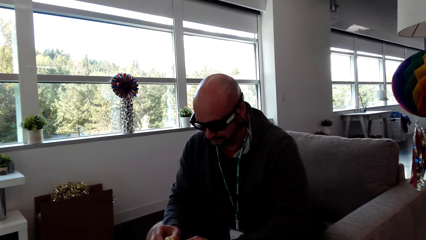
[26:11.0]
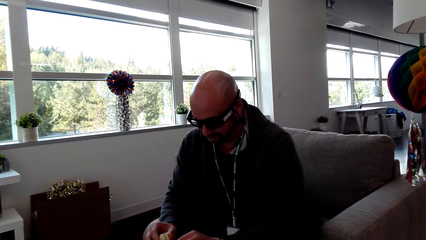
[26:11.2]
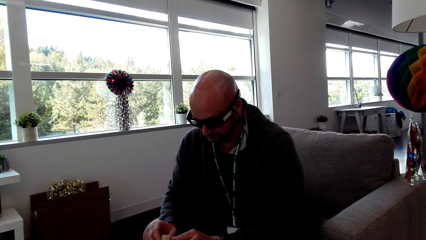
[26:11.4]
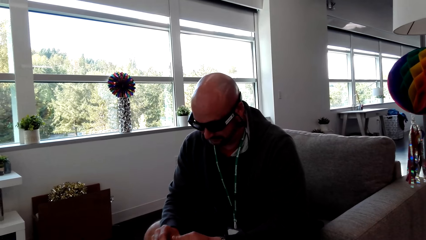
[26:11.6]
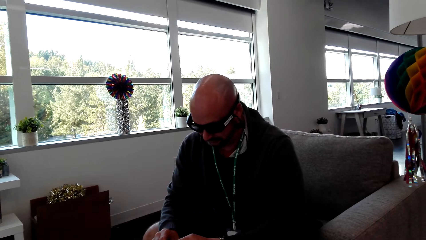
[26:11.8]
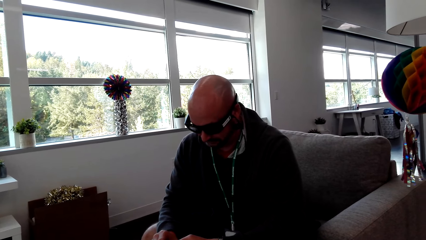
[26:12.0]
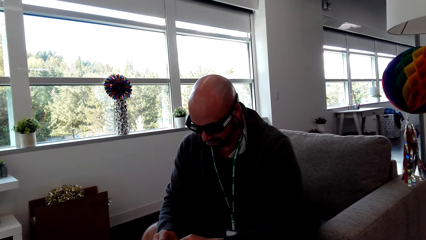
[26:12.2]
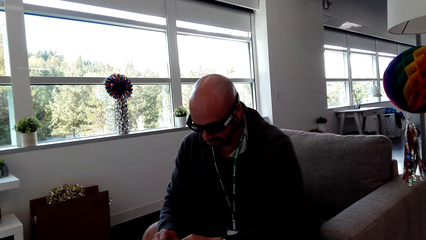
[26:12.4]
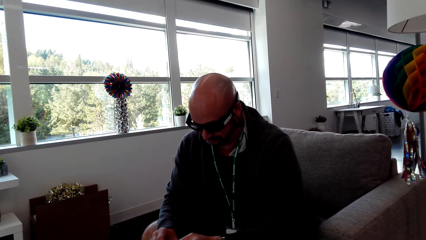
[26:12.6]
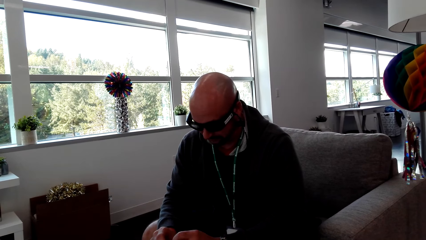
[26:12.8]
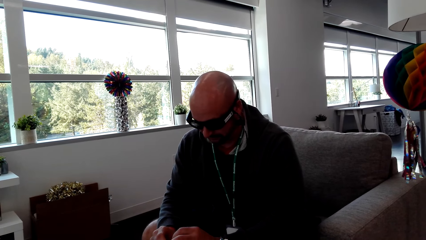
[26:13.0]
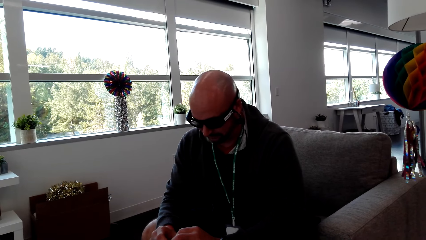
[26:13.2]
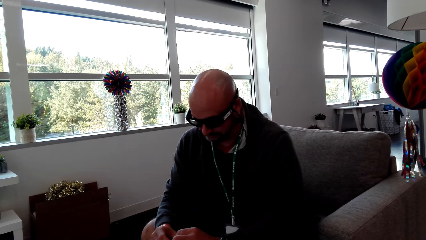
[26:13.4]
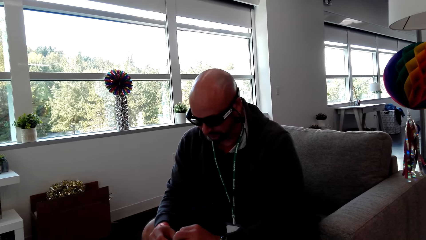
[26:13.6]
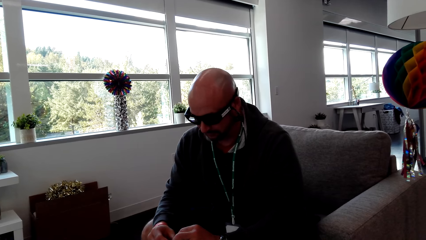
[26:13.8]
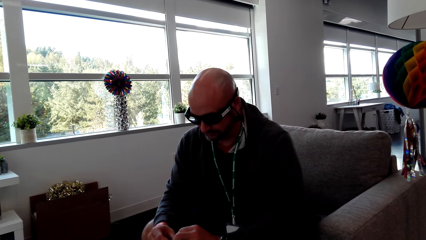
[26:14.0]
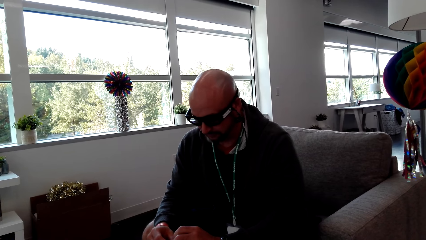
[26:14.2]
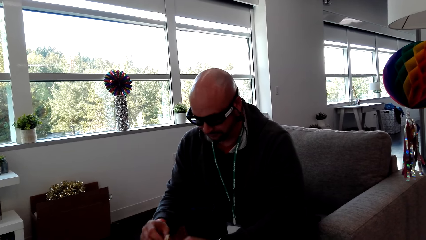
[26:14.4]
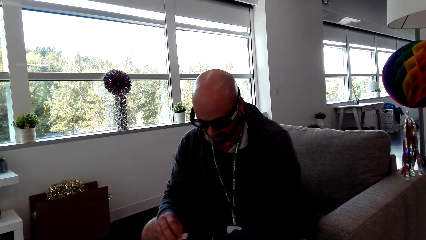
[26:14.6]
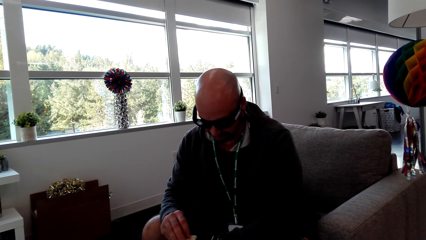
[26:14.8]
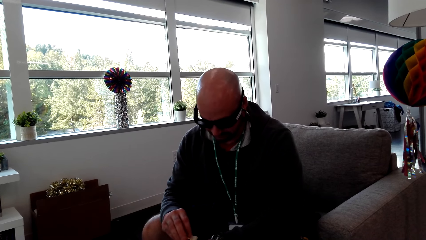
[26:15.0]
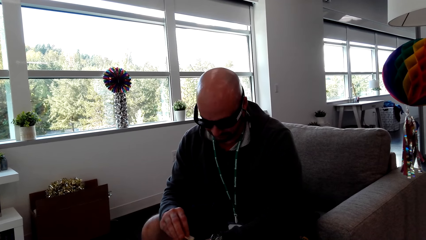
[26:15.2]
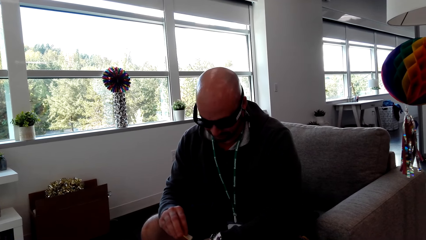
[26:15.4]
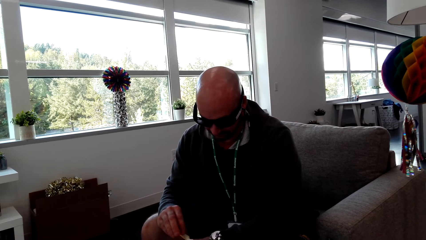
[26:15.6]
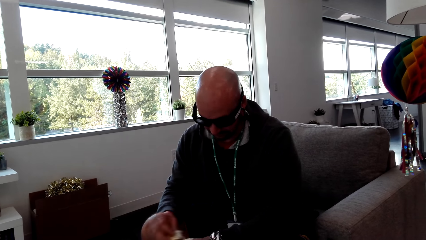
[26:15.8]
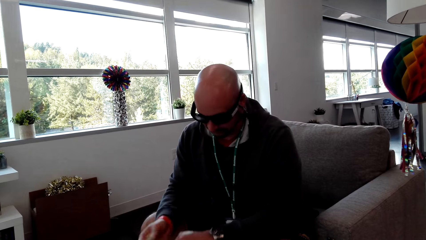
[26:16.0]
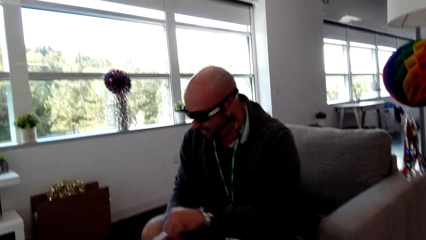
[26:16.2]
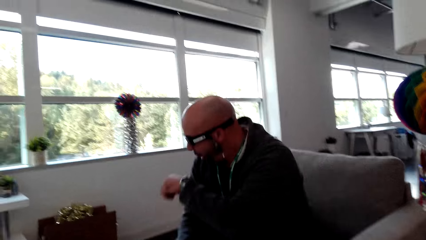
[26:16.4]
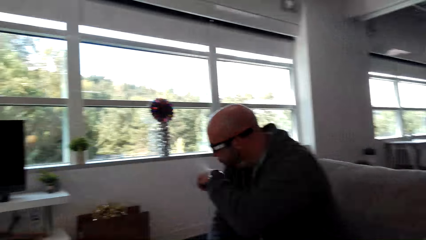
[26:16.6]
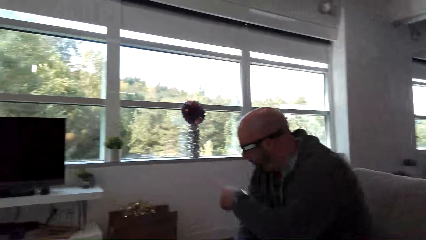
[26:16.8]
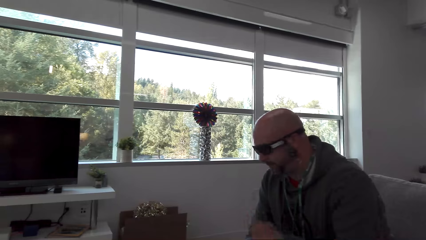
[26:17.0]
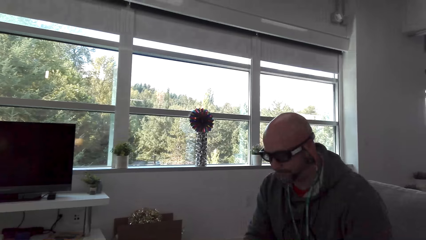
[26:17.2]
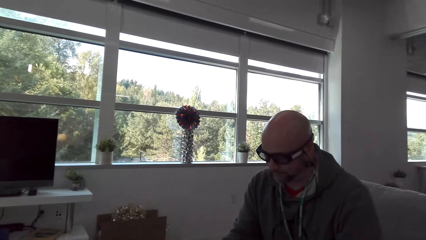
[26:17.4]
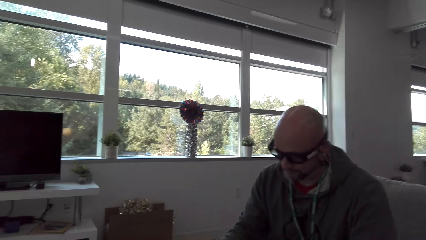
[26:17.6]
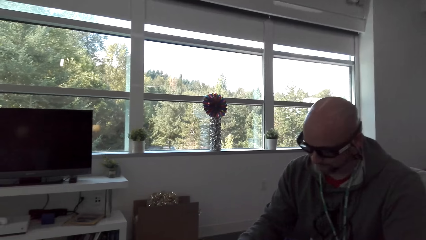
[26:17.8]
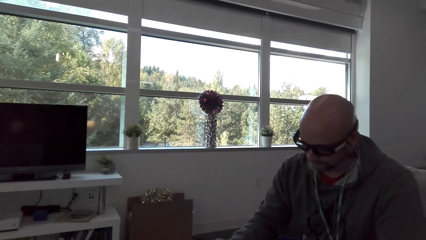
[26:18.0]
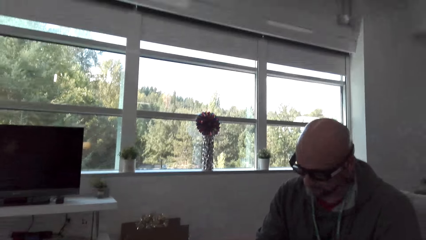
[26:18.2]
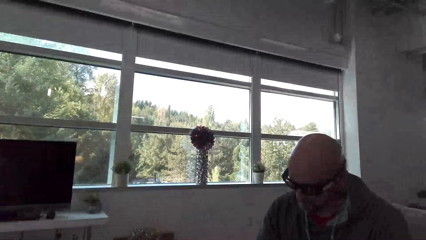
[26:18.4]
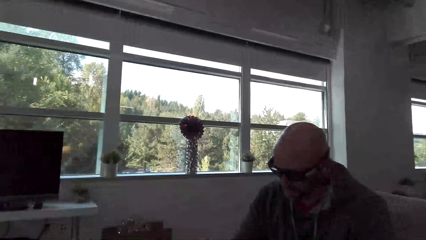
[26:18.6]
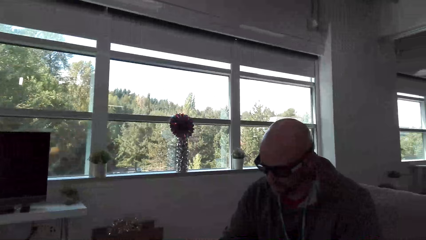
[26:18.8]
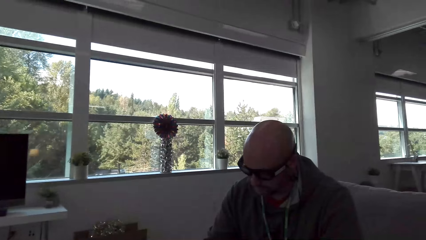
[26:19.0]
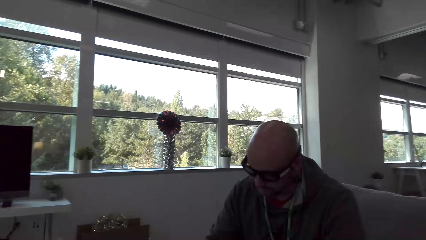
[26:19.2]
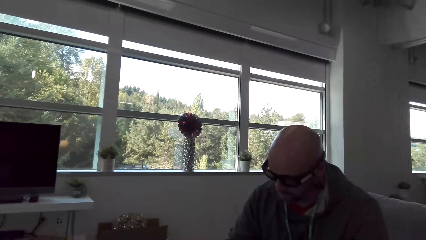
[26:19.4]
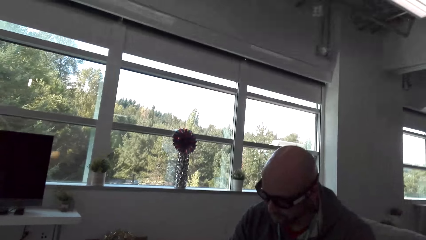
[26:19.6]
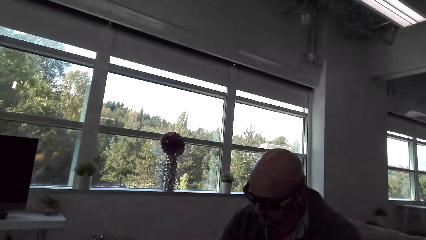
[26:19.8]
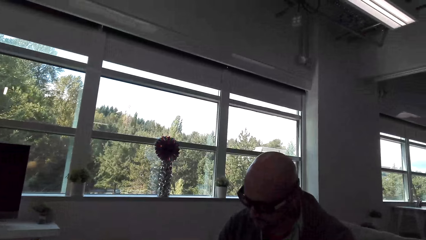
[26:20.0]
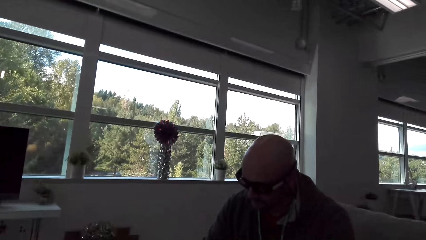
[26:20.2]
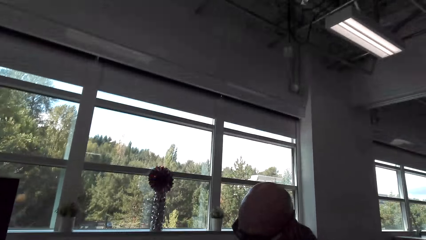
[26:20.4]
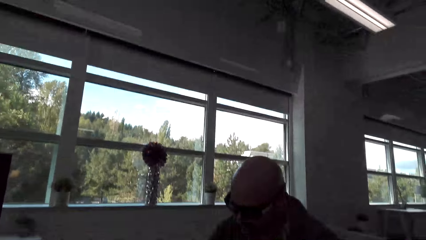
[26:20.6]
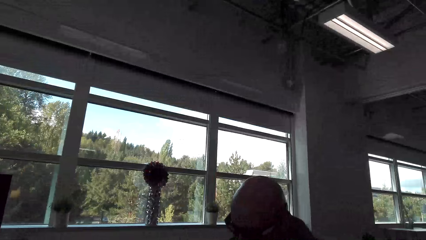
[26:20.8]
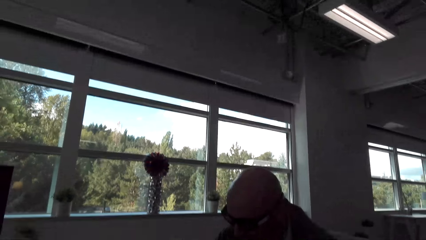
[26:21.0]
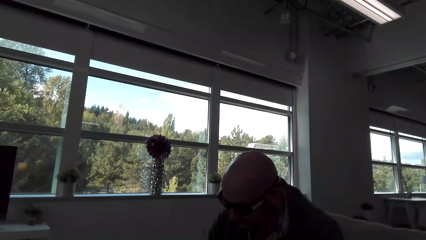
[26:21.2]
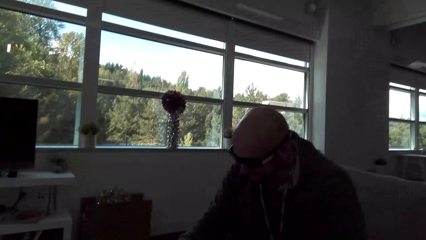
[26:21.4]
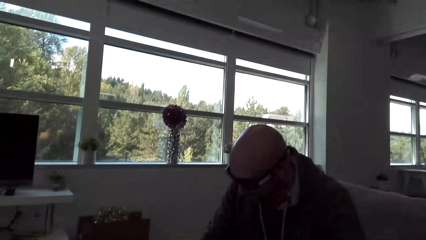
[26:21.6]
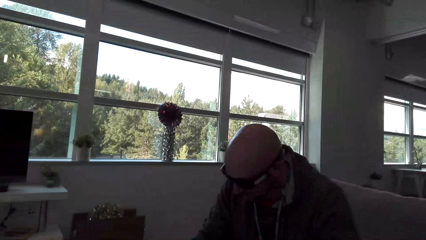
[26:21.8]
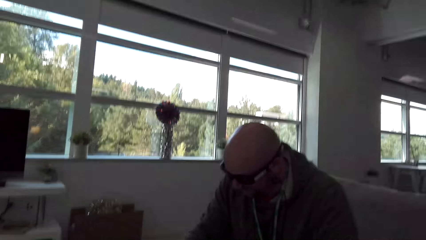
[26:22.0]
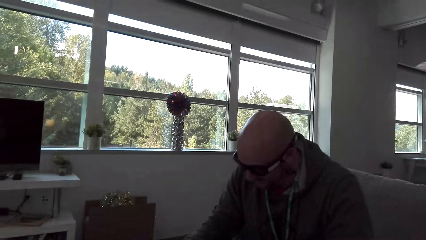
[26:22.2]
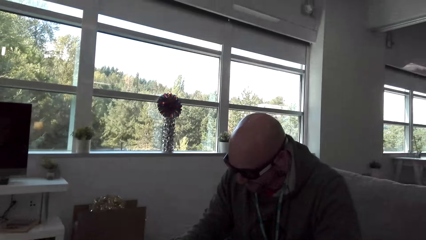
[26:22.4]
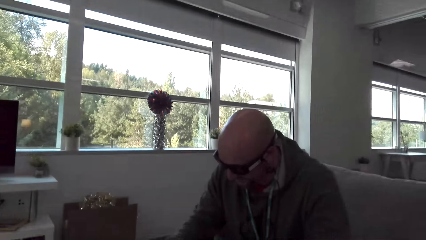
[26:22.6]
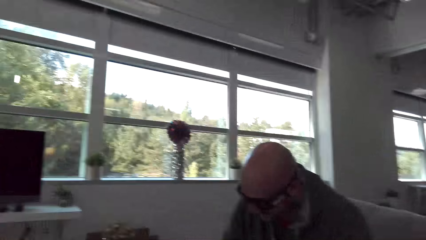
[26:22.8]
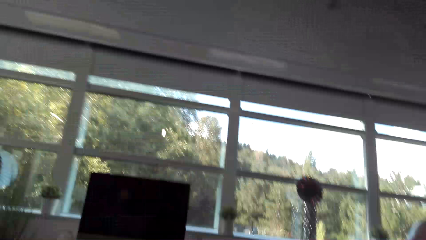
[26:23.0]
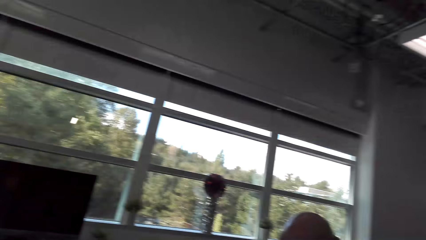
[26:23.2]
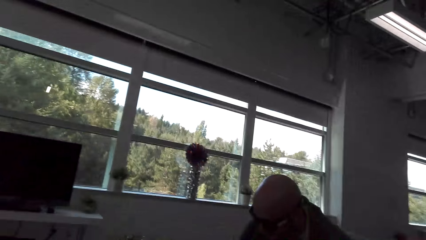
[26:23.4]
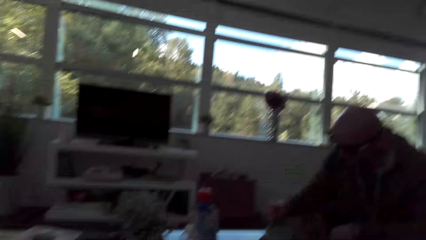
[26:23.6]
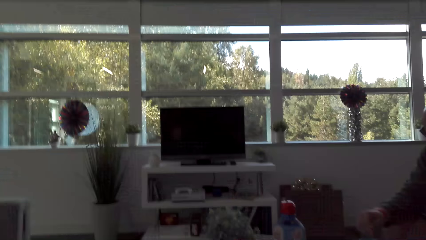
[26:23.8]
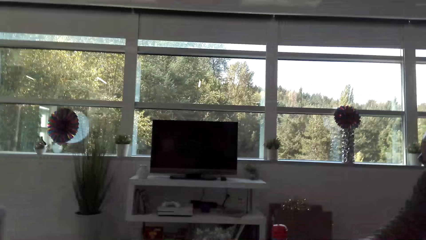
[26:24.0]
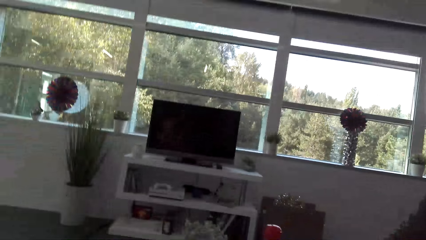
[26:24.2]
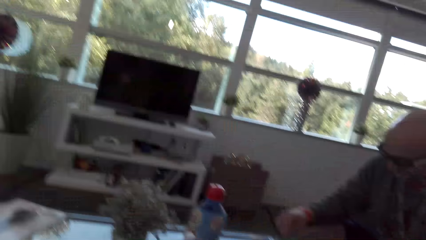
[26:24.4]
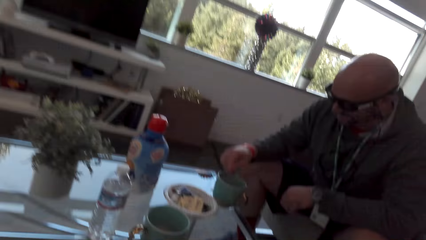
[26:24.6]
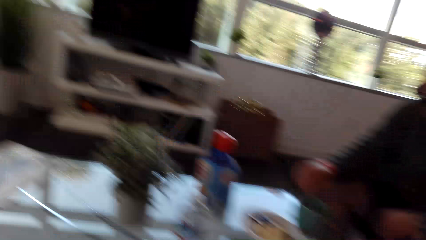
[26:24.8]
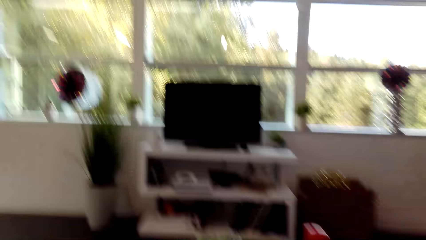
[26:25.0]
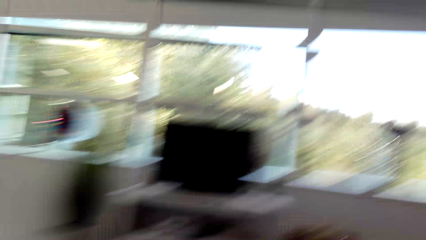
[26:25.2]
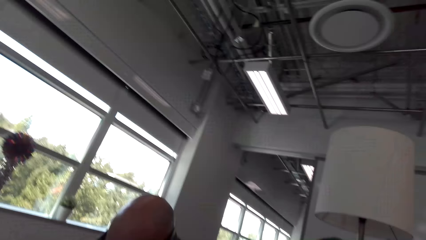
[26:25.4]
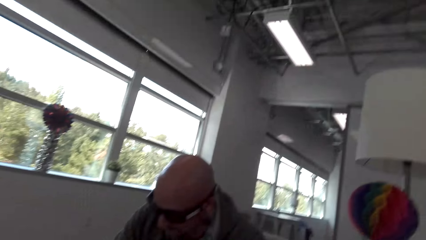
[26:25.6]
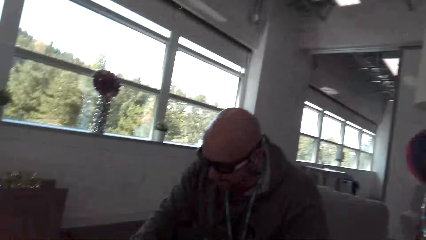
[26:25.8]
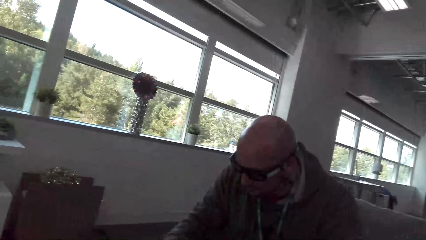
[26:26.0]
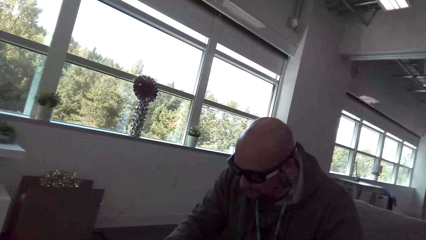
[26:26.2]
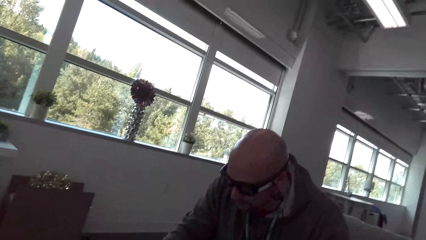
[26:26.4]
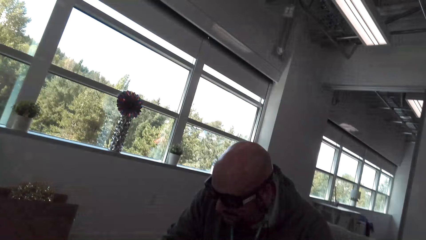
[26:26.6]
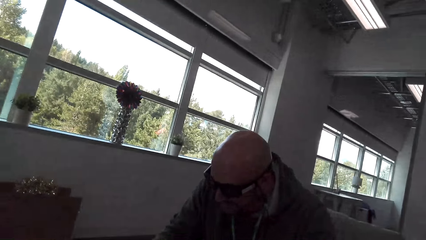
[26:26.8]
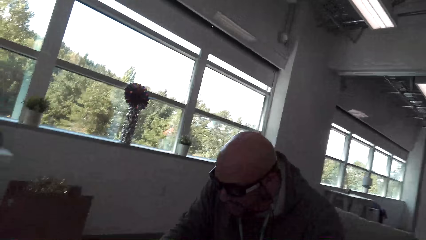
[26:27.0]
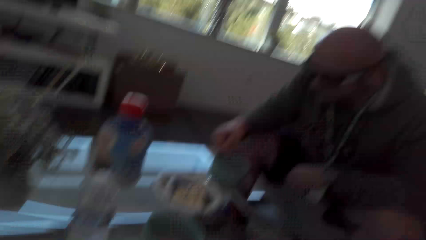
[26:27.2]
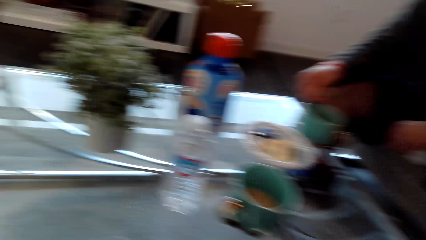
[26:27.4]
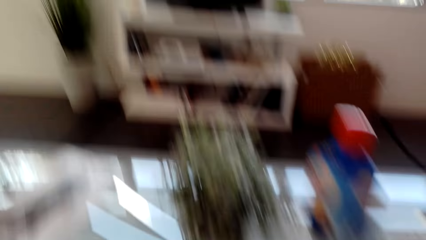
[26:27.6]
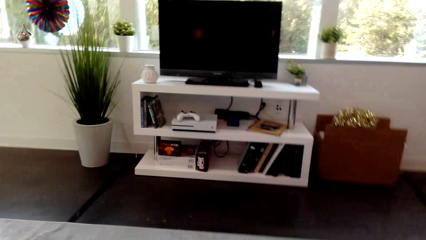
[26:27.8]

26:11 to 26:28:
The camera wearer puts something on the left hand. They blow off something. They dialog with a man.
